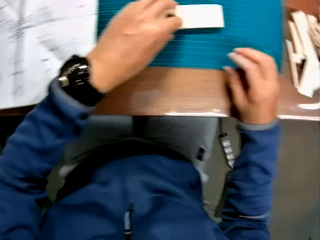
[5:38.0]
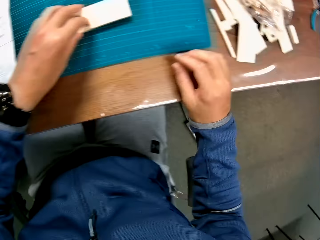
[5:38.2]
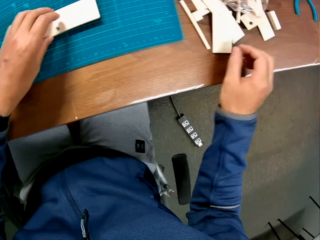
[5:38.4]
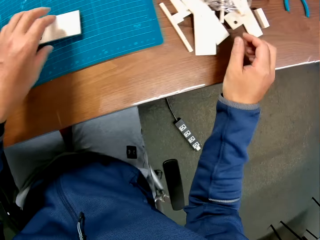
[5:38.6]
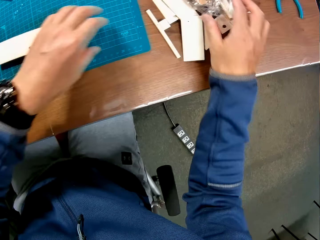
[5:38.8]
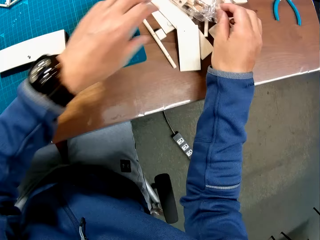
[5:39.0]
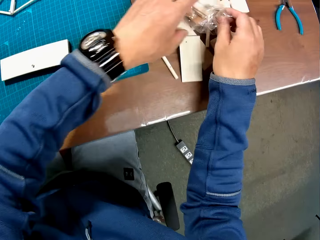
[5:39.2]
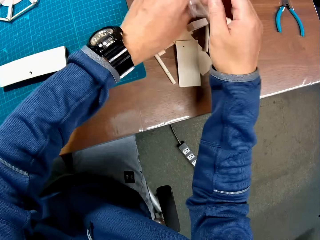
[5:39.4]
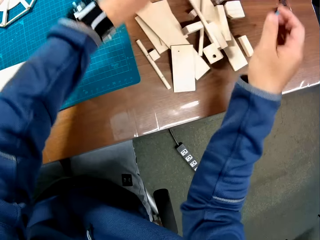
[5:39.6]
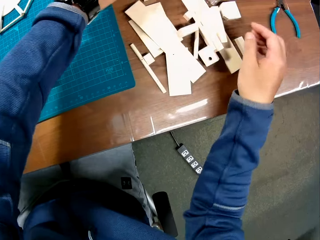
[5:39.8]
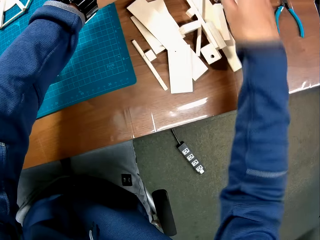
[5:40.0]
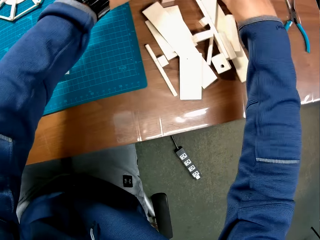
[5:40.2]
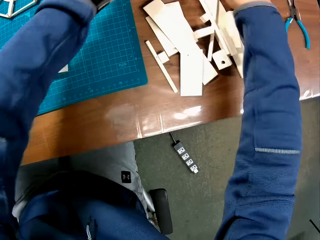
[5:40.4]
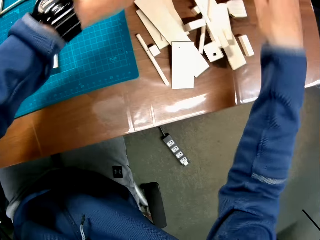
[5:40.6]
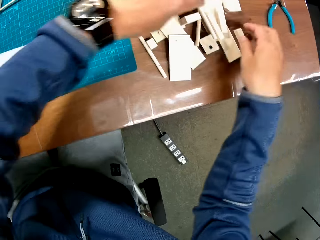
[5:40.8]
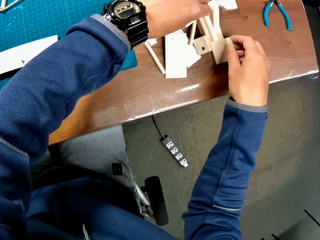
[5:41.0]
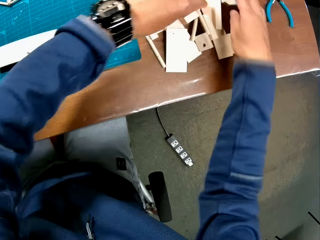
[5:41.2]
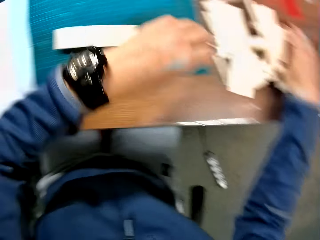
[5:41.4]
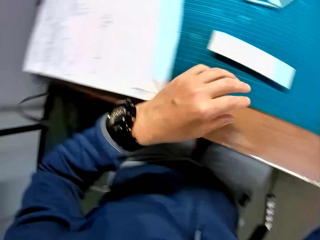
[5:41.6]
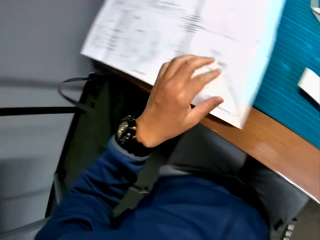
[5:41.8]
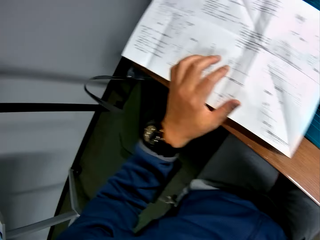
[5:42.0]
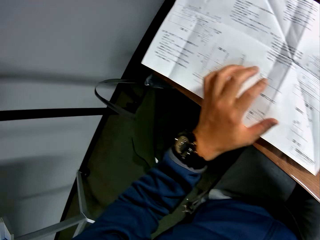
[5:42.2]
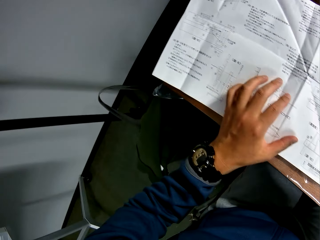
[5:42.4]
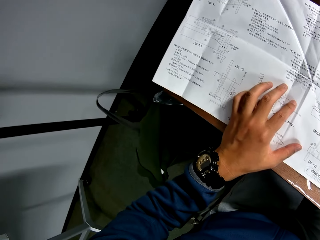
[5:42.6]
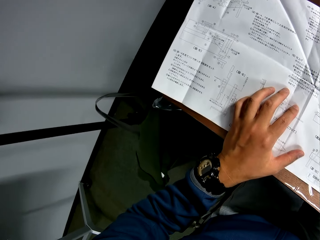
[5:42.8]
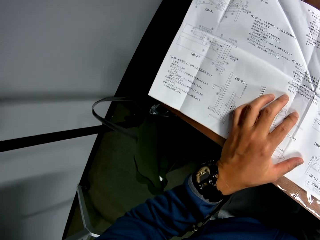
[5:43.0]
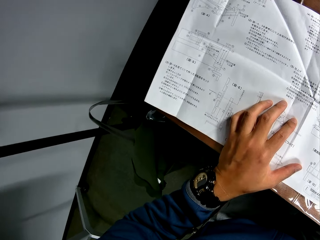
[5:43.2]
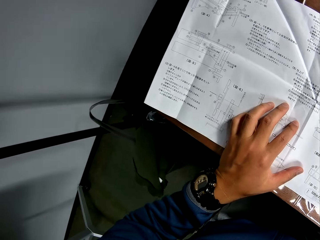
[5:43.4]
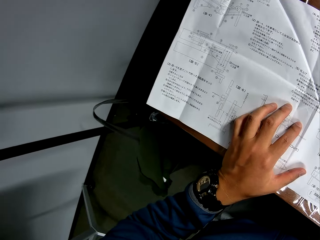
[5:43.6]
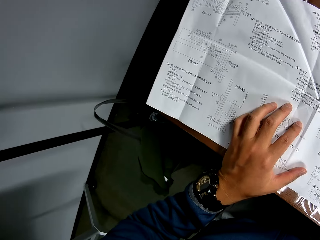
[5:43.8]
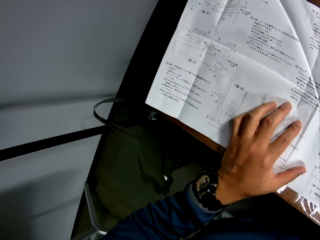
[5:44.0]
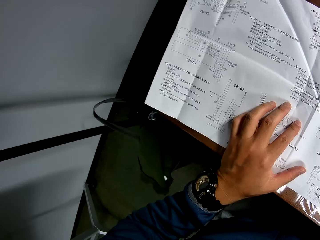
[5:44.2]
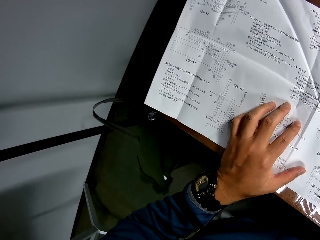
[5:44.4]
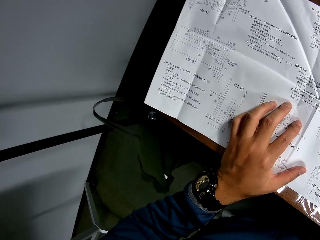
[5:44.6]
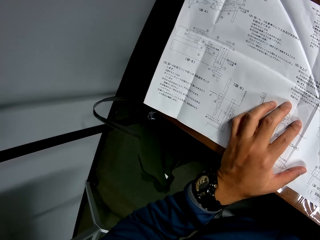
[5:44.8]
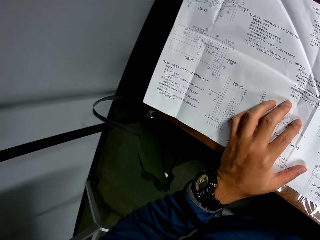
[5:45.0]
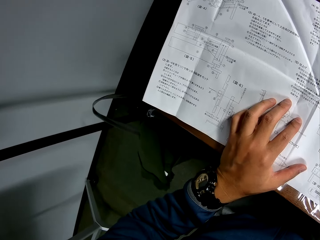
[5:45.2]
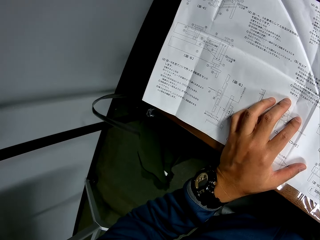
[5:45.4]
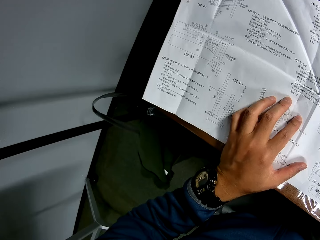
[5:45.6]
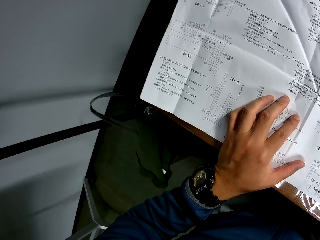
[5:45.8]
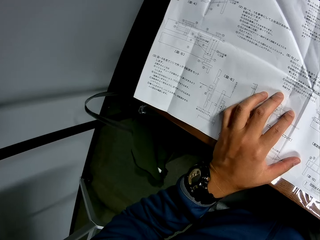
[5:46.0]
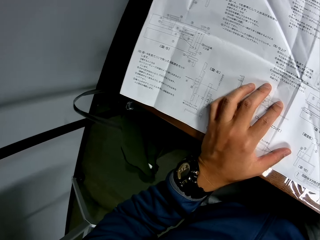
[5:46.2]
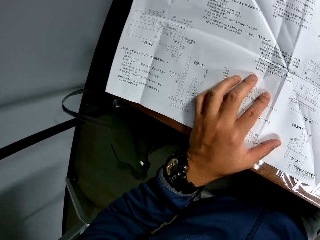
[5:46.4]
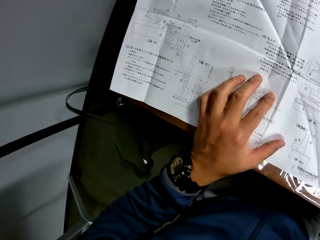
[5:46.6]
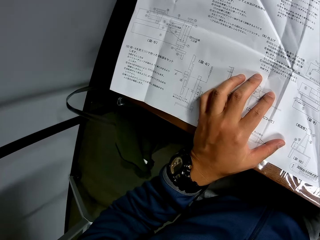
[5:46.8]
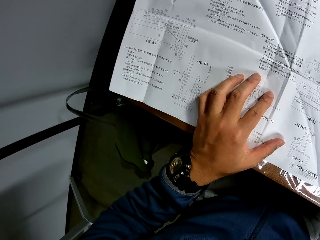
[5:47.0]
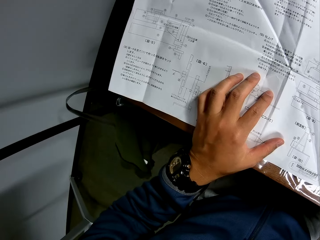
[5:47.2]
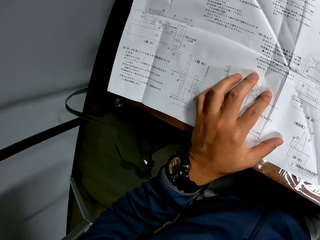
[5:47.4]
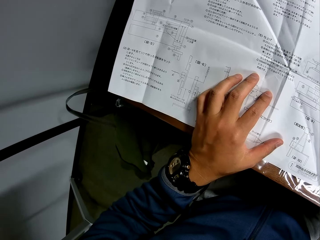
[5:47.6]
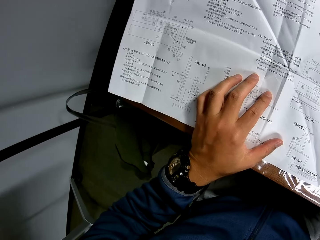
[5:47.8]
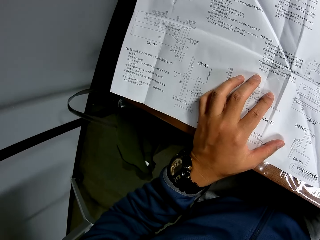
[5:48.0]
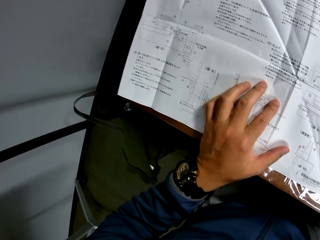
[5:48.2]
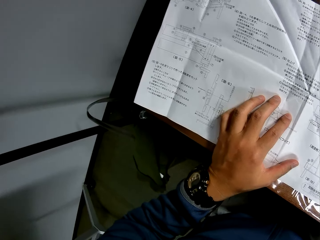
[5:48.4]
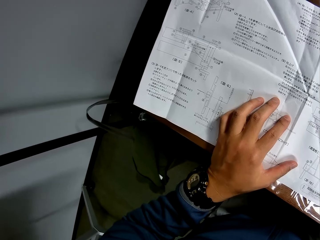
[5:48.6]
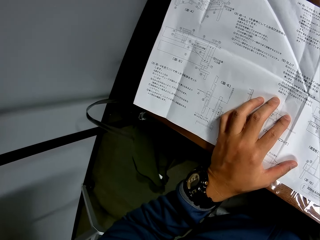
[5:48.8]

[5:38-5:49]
The camera wearer touches the wood. He adjusts the pieces of wooden mechanical craft on the table. He touches the pieces of wood. He reads from the manual in his hand.

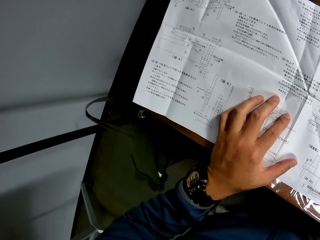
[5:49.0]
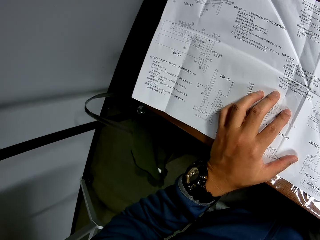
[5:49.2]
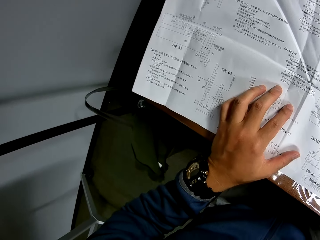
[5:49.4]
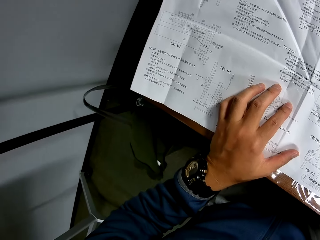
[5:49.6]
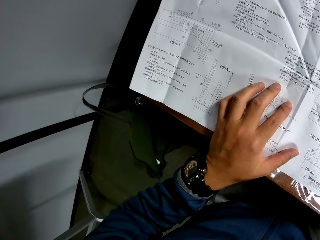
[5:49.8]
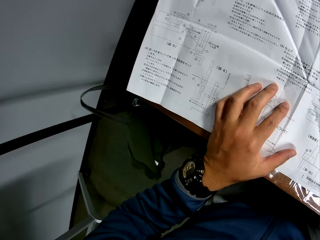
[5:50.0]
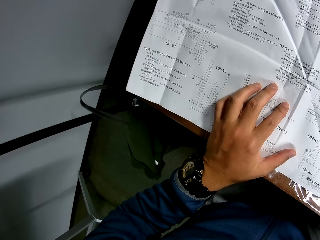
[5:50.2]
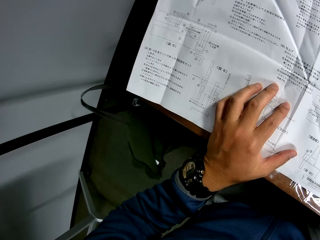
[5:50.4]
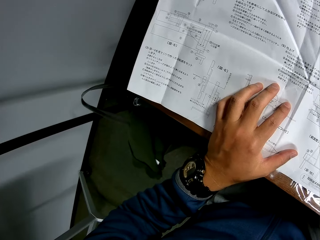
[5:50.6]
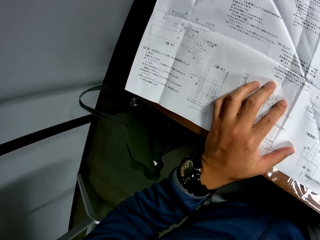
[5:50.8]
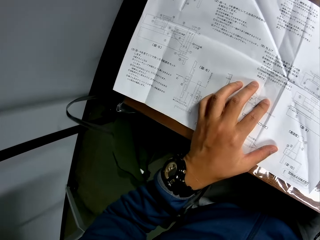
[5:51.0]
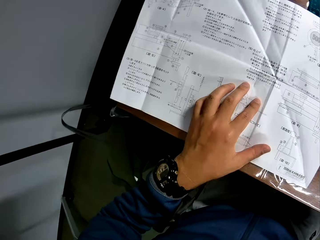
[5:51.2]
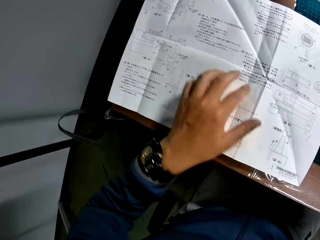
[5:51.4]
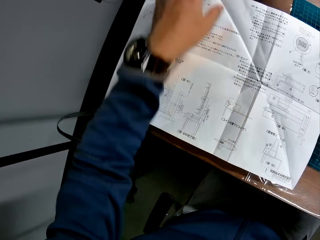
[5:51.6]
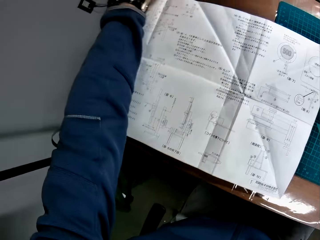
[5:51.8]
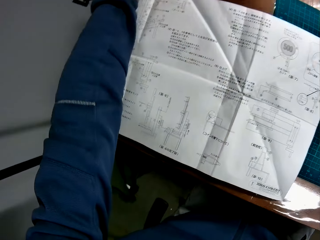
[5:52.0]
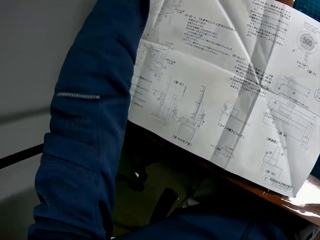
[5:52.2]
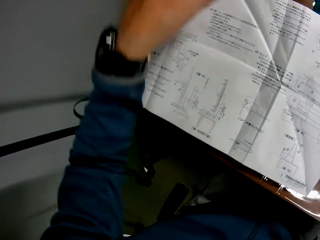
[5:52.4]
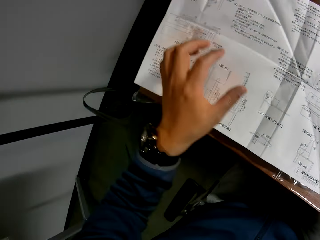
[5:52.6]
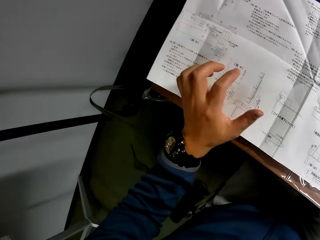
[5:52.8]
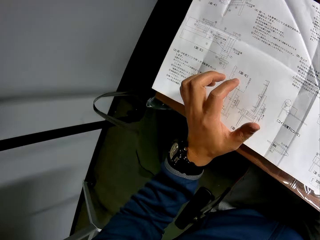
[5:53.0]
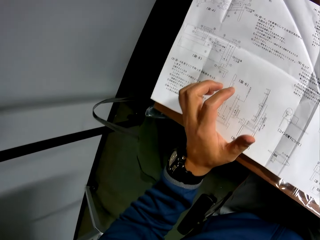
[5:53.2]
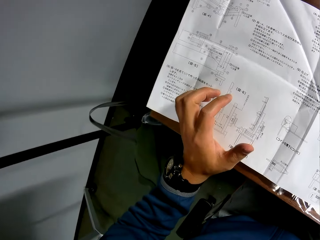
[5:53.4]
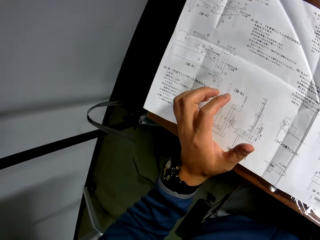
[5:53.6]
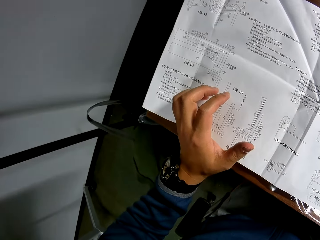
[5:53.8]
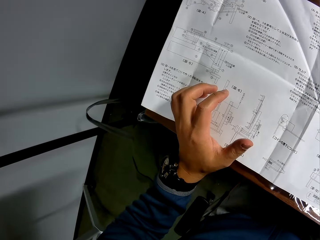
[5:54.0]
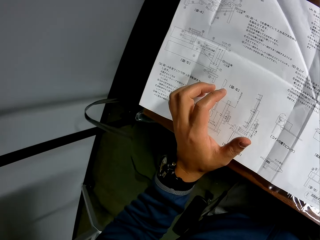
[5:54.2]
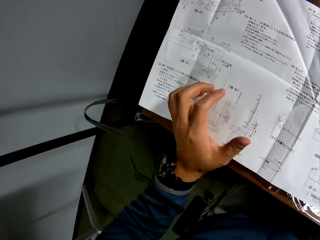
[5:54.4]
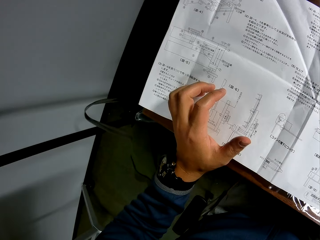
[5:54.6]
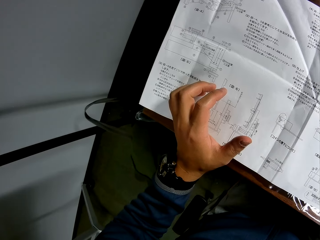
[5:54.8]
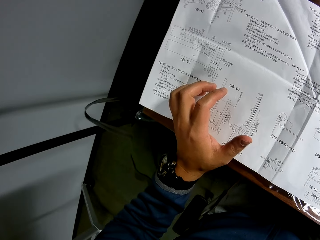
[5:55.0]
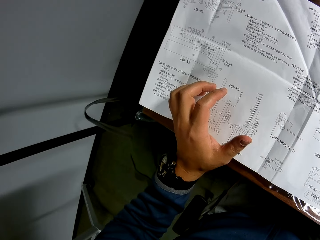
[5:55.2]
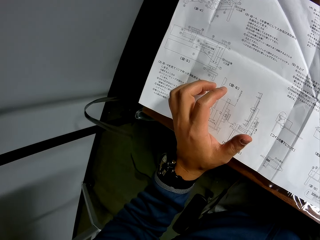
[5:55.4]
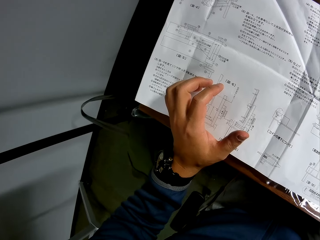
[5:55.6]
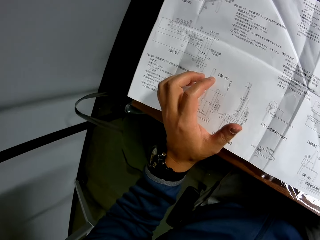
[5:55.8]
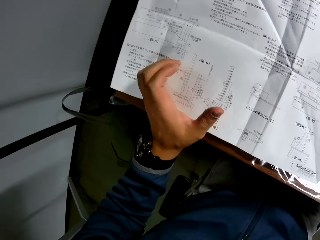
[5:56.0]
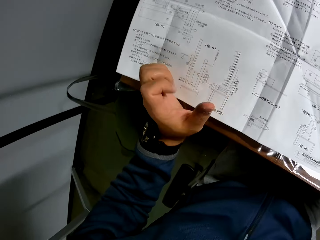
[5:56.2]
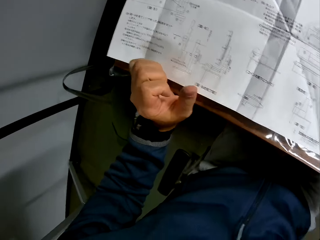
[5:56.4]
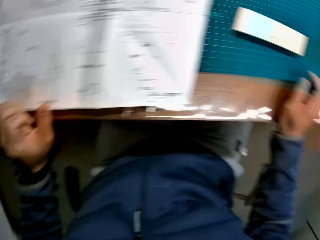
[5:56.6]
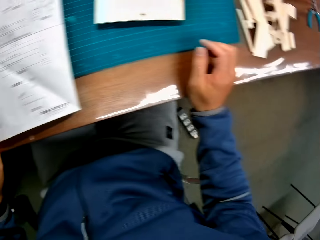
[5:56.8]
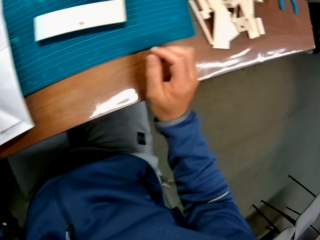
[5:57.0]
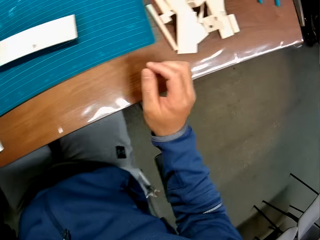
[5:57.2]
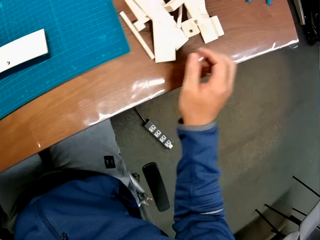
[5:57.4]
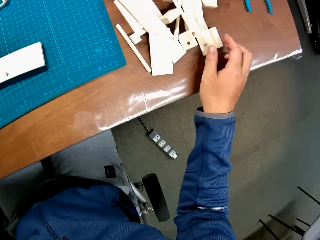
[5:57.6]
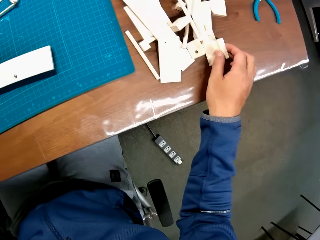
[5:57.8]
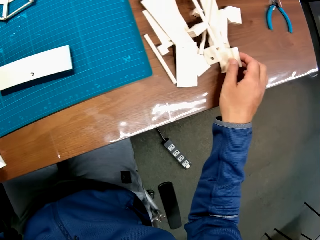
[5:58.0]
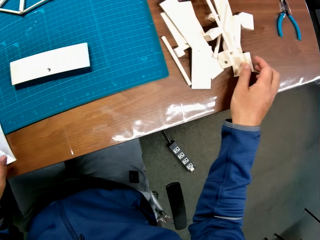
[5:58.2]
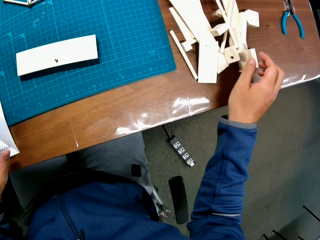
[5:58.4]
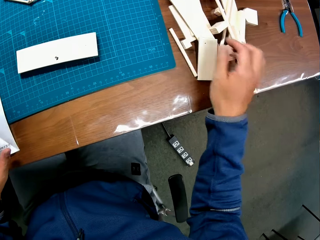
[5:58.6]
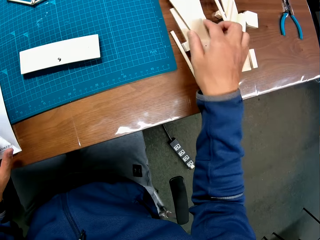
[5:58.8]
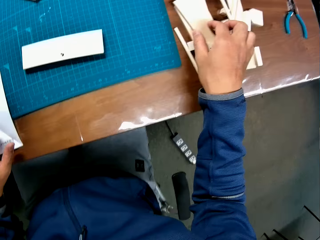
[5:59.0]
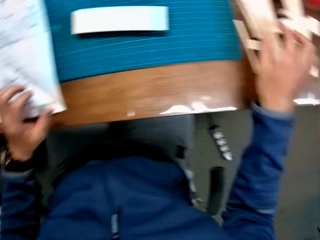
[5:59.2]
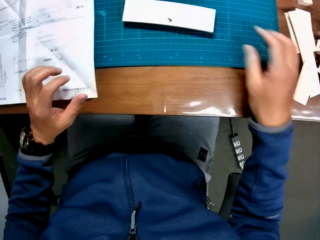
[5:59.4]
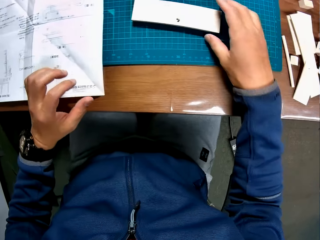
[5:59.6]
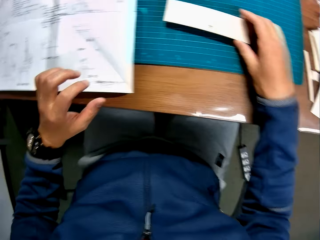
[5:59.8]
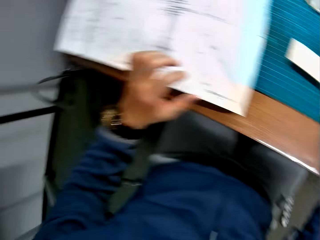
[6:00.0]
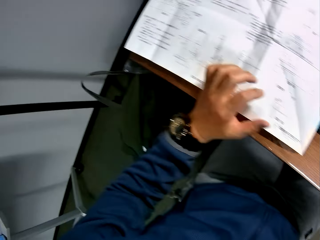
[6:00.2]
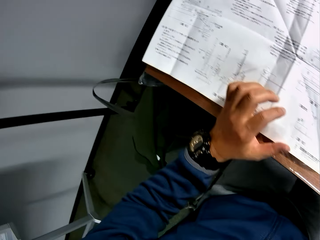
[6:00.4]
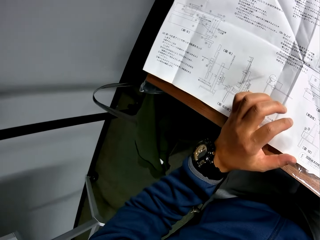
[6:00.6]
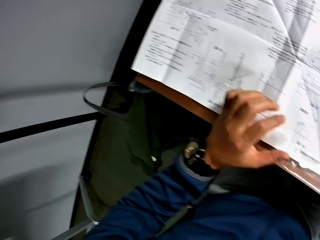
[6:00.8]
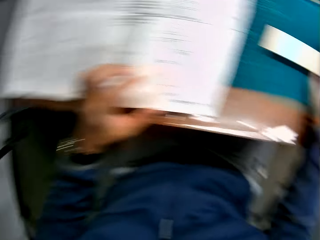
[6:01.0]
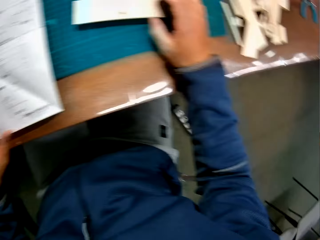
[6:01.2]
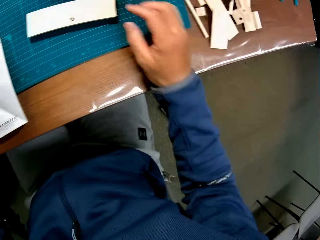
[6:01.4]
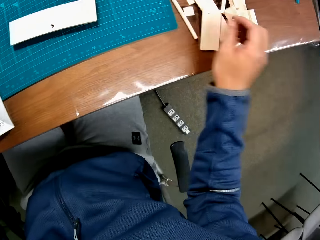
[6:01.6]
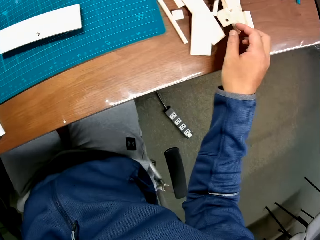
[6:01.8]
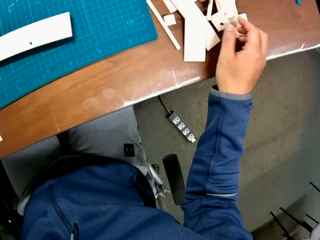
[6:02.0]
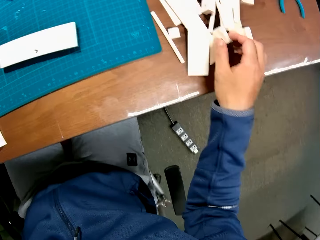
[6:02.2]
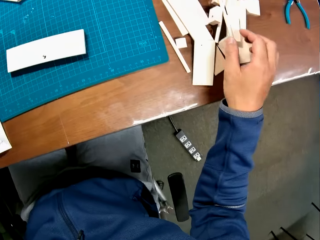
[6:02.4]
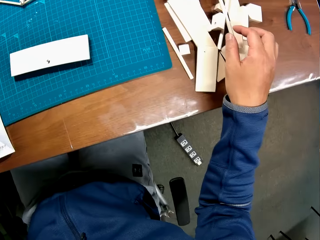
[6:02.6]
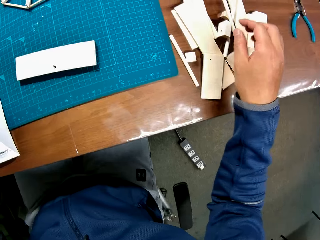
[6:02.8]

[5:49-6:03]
The camera wearer stretches the hand. They look at the paper. They touch the pieces of wooden mechanical craft on the table. They look at the paper.
